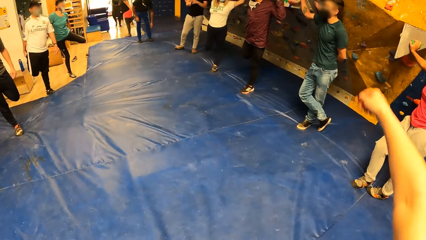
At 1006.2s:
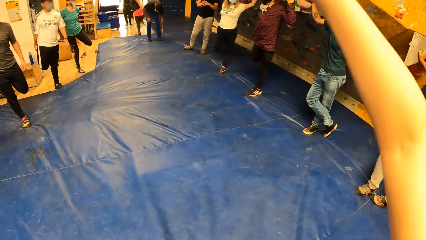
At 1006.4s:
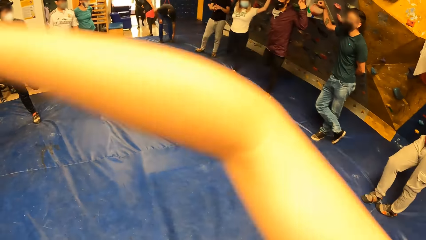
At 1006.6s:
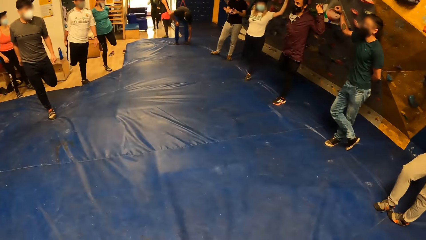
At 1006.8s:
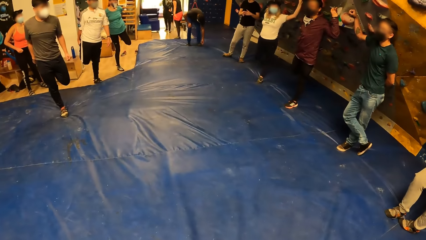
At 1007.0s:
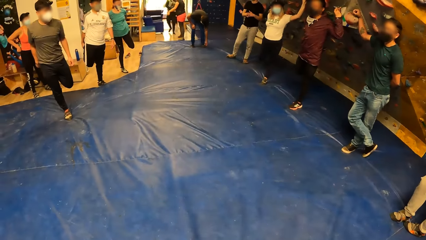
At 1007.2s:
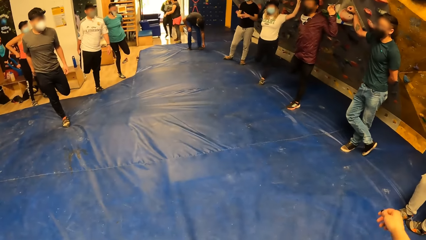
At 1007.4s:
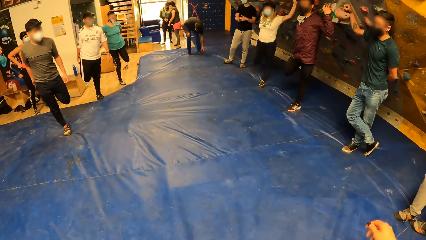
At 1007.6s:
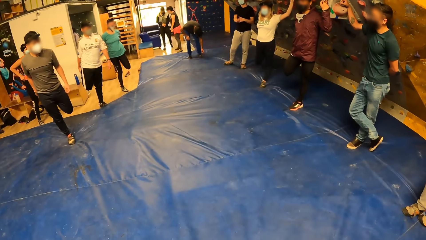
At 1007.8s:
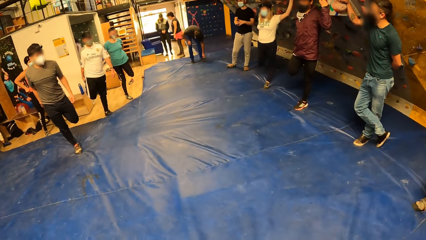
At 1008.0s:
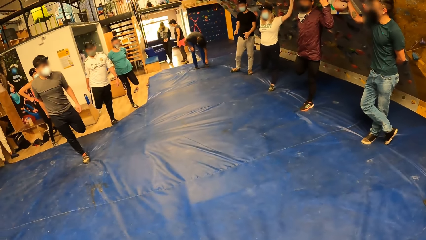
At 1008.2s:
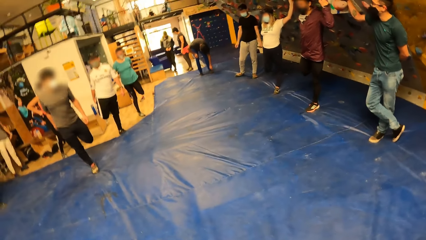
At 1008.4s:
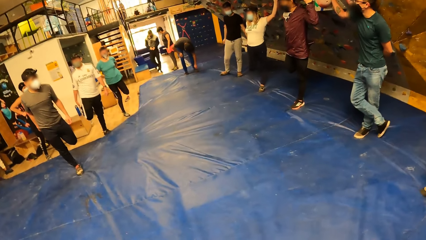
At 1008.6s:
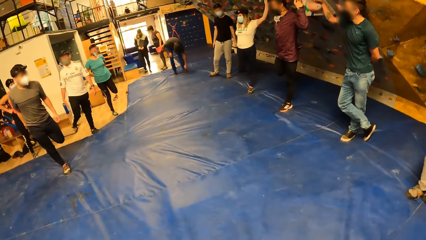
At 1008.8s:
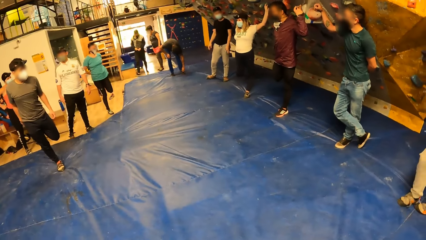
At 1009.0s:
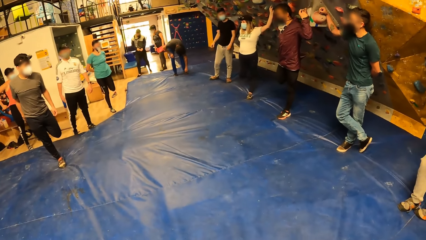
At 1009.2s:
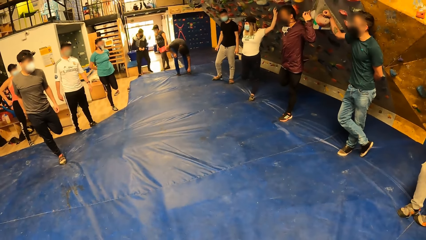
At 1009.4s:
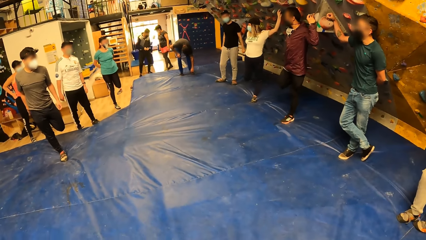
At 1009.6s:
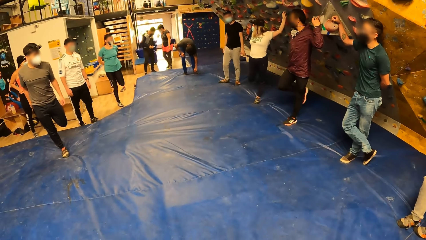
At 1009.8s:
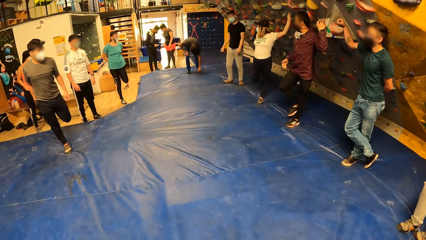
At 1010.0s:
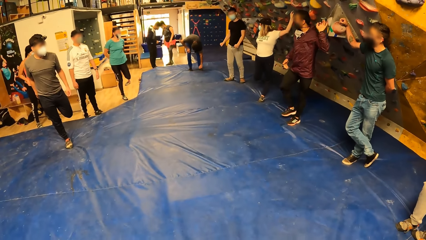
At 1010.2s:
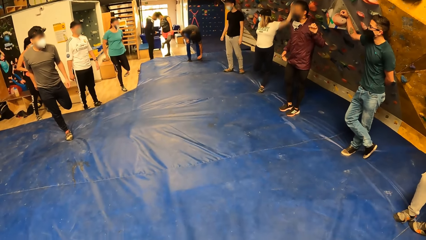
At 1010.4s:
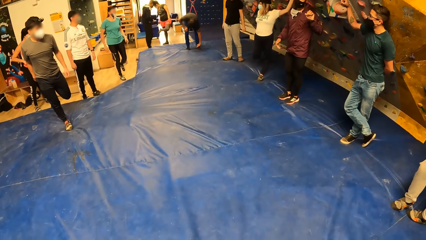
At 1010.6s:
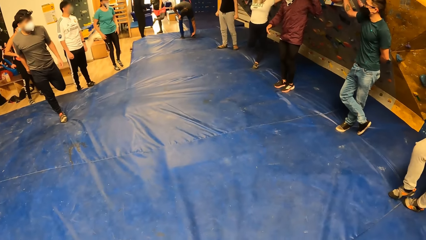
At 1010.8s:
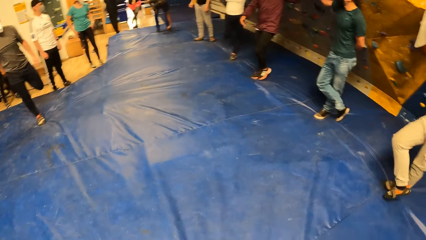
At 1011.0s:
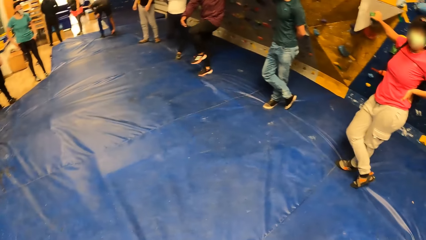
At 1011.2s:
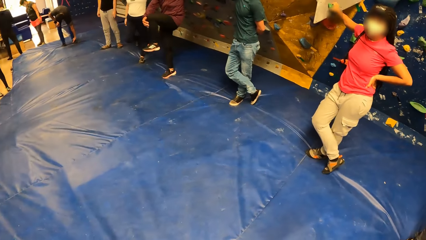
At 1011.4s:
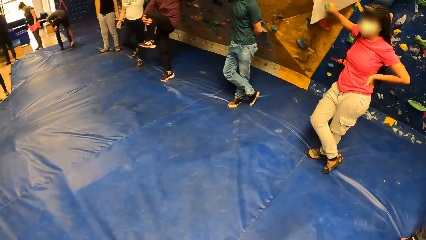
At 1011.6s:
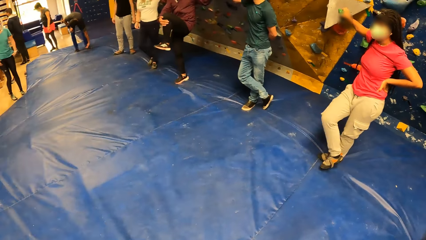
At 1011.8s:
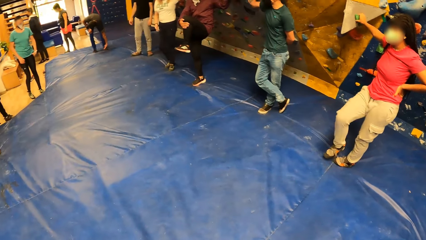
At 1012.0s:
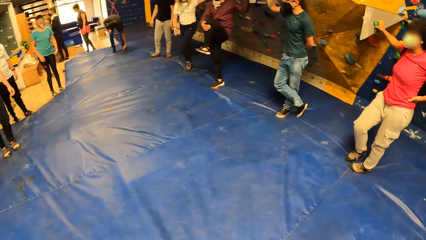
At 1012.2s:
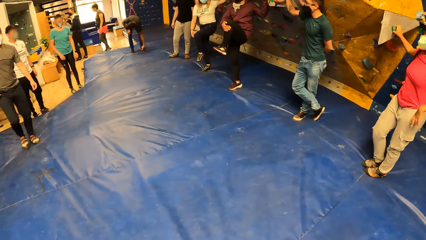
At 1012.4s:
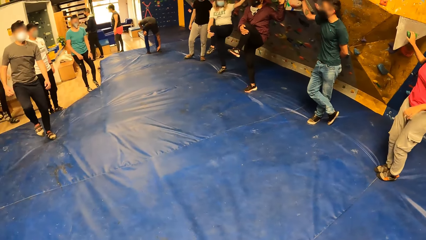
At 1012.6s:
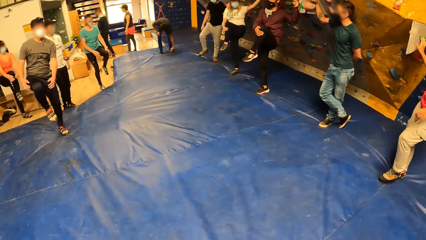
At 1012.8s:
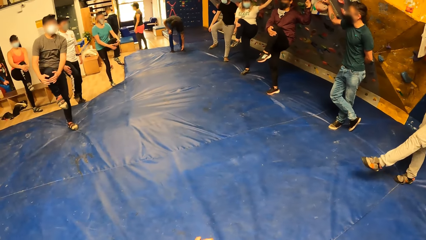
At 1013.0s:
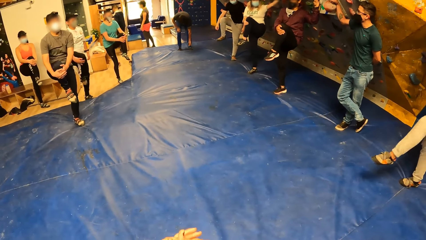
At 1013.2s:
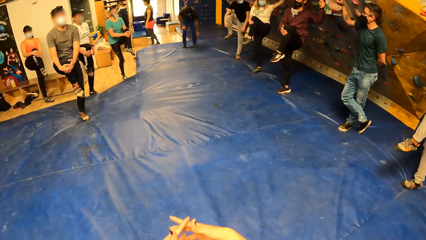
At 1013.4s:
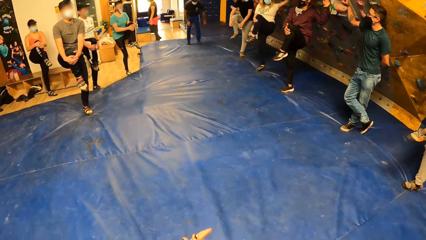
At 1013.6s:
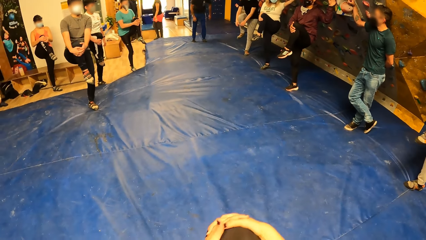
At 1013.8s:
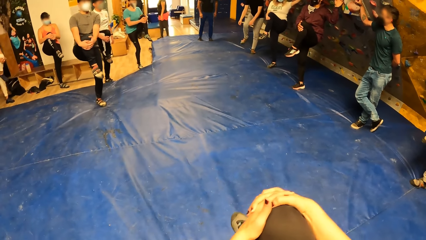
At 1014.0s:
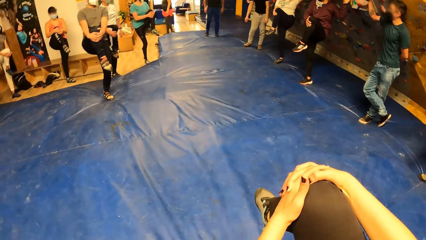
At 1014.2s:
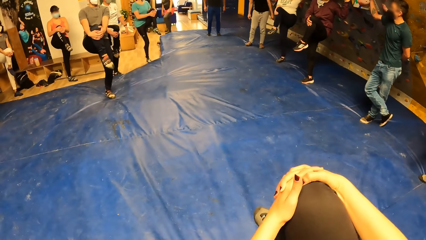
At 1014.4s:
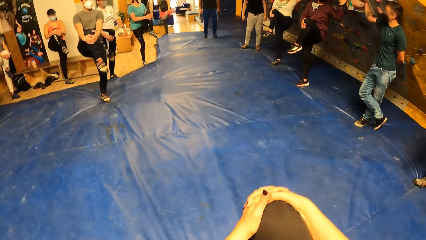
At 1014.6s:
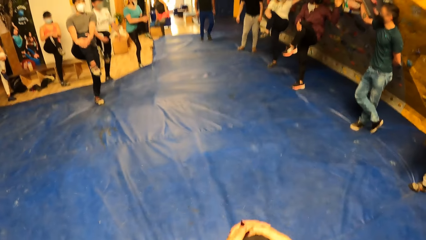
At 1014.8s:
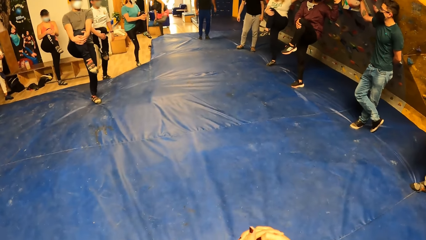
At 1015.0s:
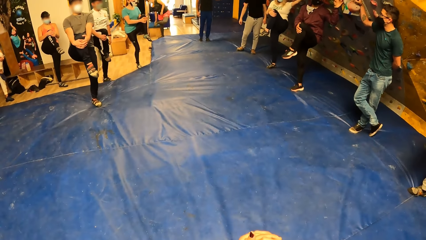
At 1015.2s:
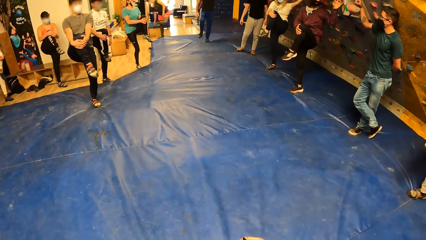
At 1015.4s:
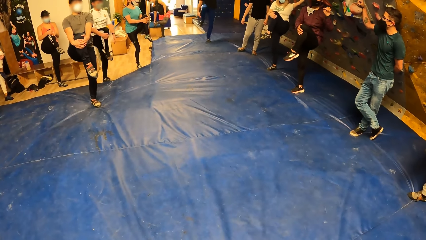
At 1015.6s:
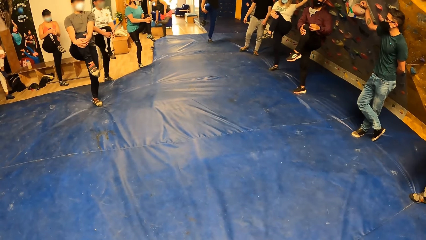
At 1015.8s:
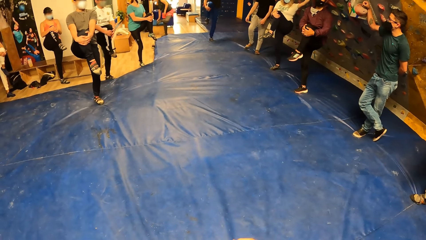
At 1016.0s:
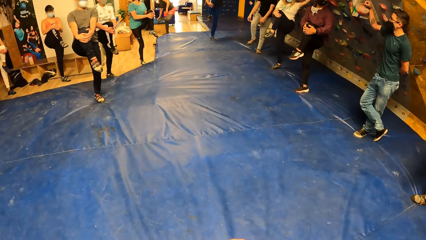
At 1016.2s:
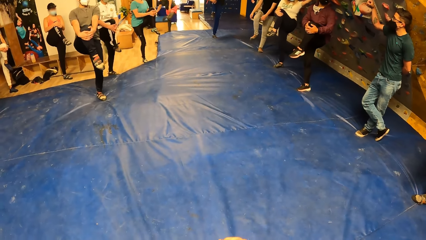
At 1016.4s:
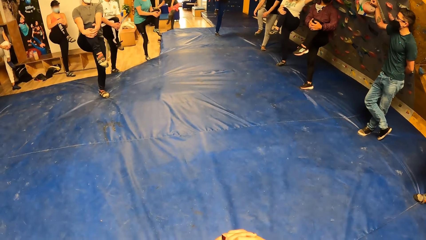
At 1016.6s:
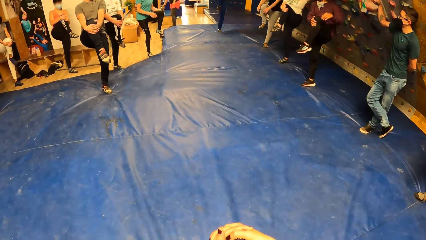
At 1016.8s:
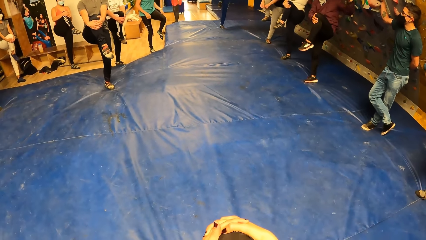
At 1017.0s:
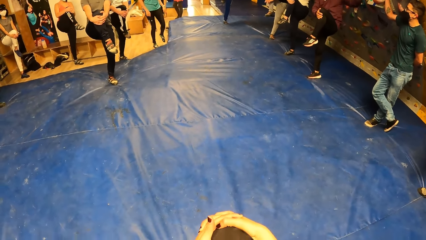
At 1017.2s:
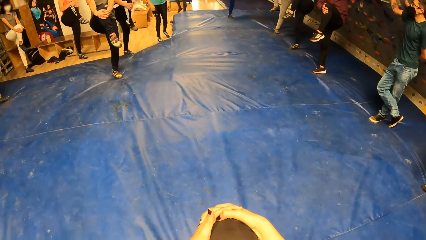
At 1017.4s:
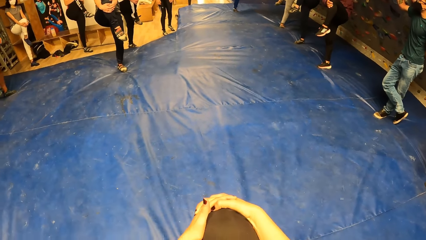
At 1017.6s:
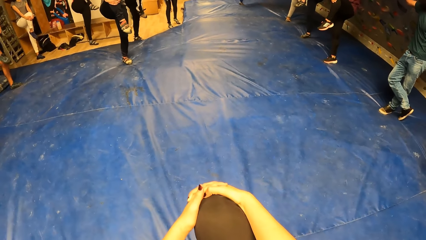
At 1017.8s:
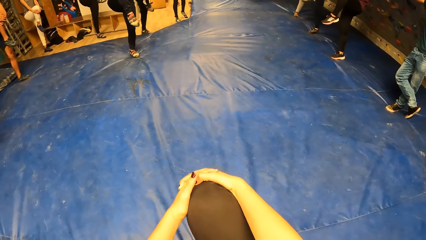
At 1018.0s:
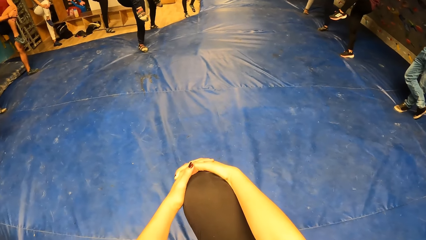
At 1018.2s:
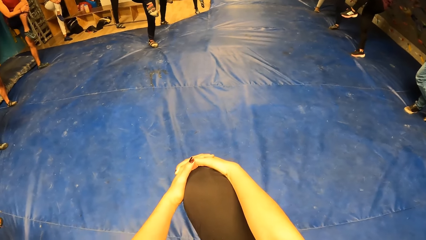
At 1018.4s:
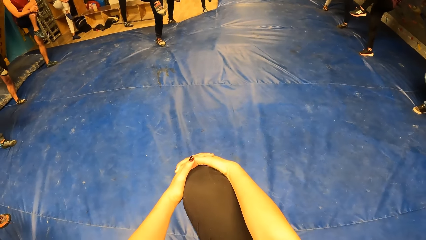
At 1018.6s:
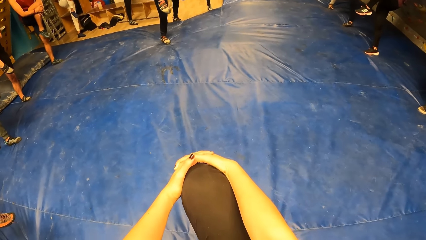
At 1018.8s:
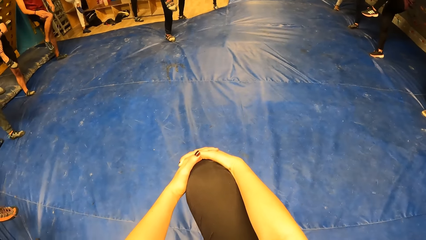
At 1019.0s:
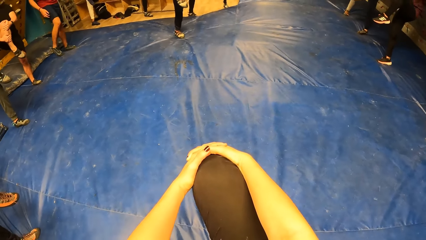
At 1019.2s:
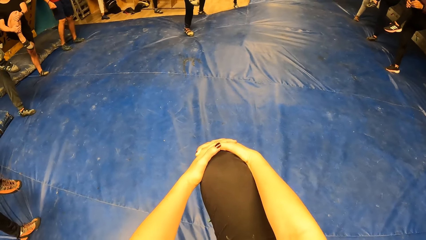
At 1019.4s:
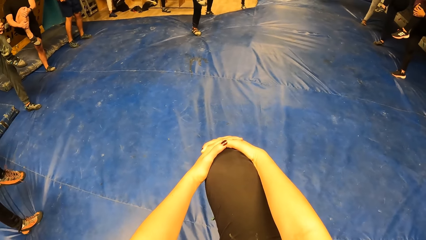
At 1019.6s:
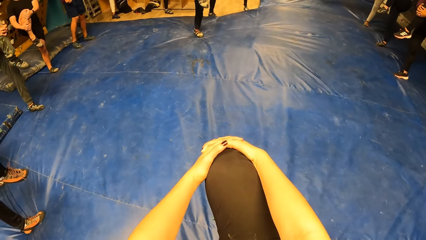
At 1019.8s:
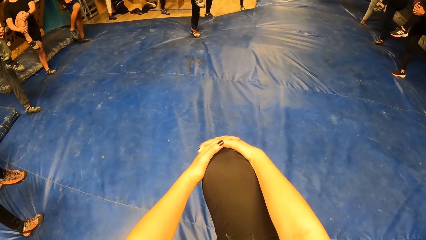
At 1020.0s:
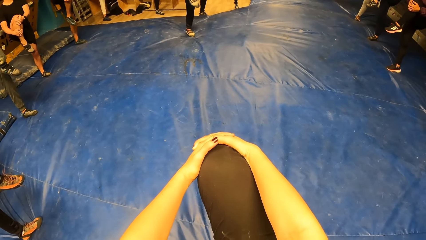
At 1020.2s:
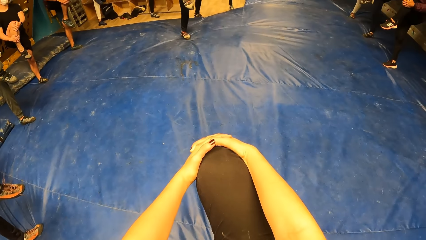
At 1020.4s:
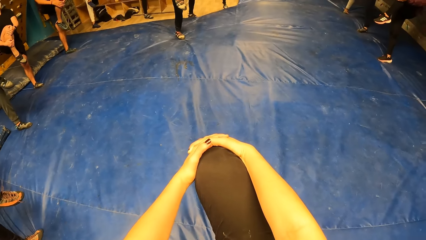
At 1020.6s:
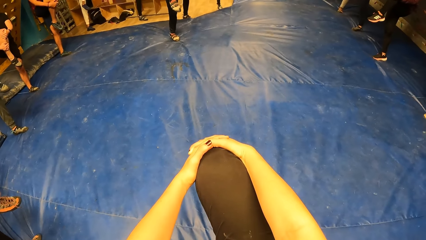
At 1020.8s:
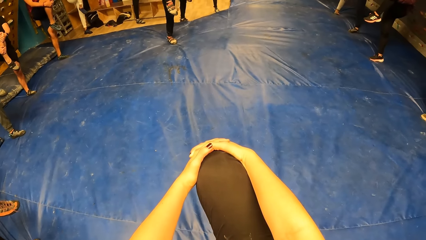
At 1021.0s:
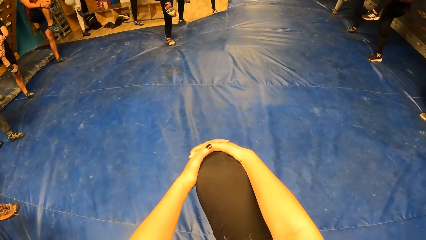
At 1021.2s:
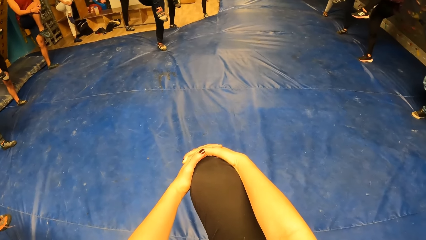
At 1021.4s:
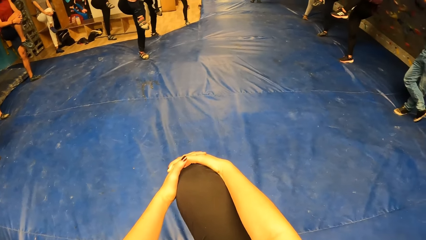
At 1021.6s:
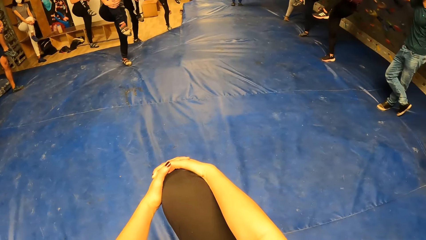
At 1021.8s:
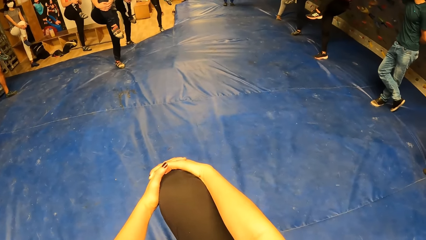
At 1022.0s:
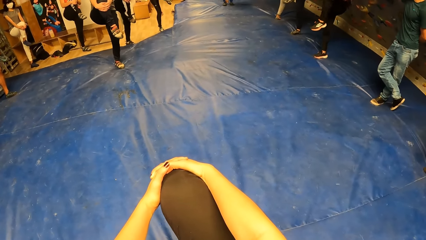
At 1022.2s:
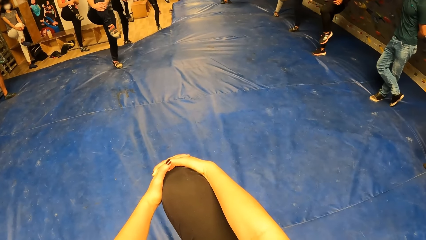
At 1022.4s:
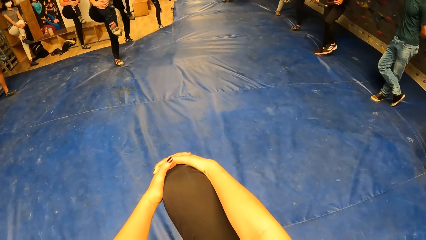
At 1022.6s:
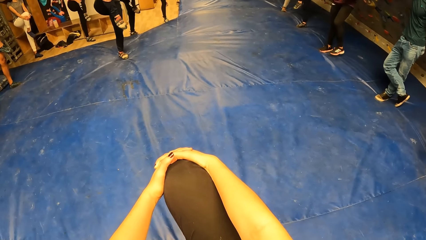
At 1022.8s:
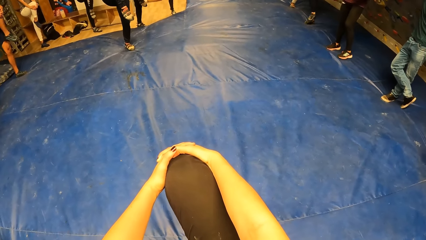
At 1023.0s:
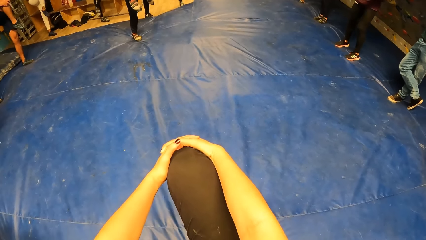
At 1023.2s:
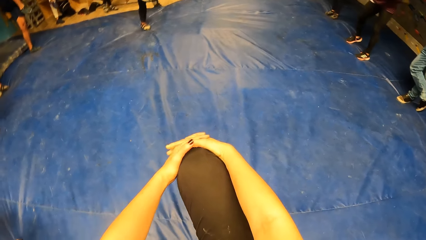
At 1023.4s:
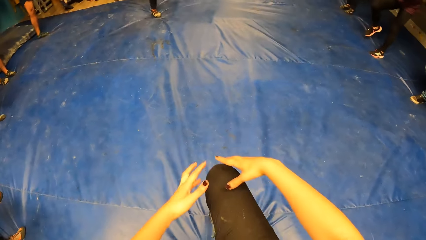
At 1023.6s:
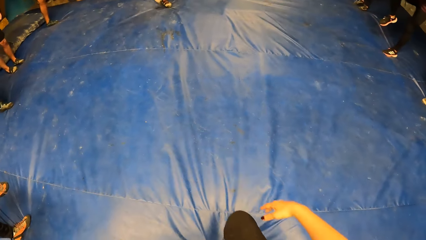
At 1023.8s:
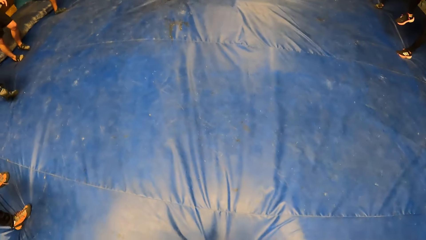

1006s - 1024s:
A woman holds the left leg. A man comes in. Another woman moves the leg. Another man stretches the right leg. A third man stretches the left leg. The camera wearer stretches the right leg.
